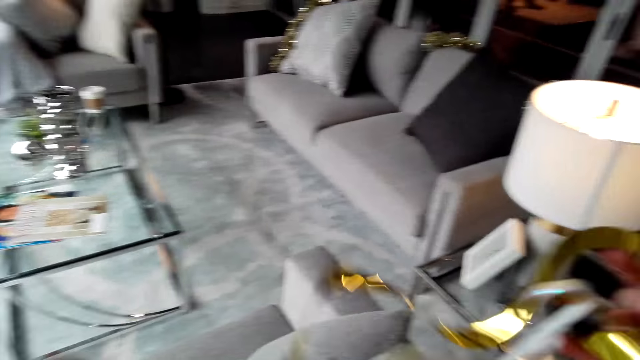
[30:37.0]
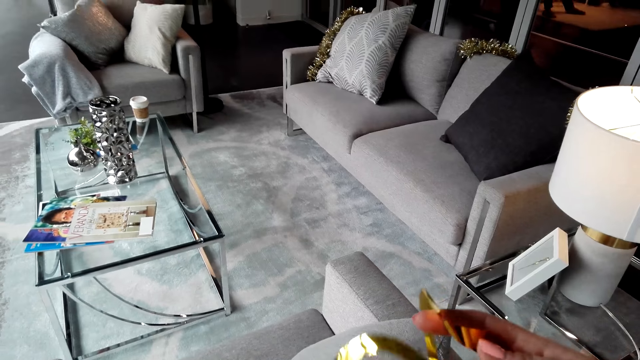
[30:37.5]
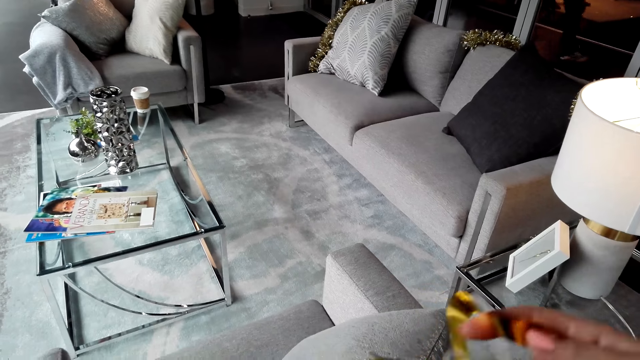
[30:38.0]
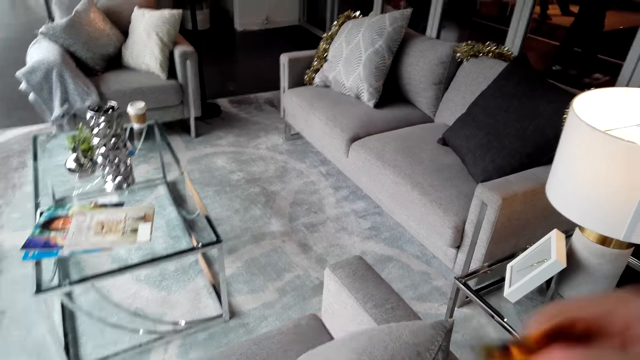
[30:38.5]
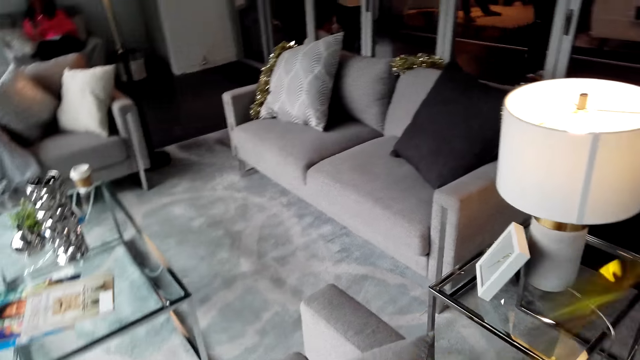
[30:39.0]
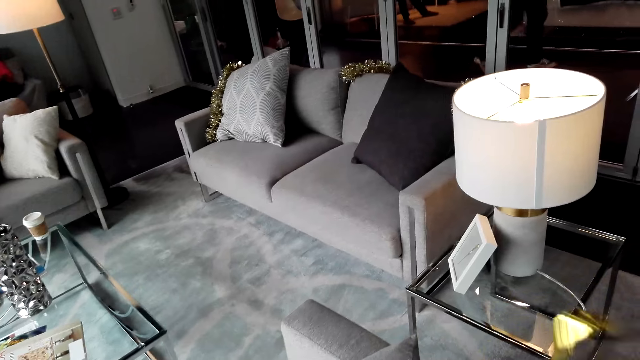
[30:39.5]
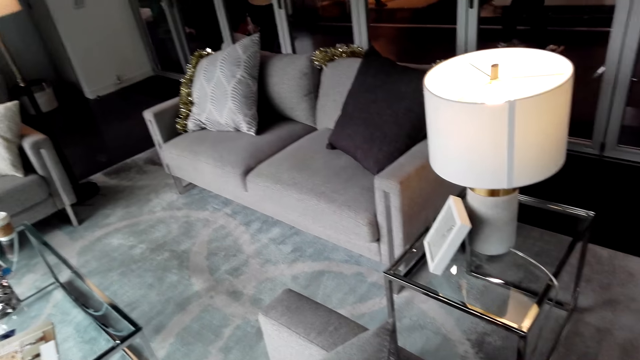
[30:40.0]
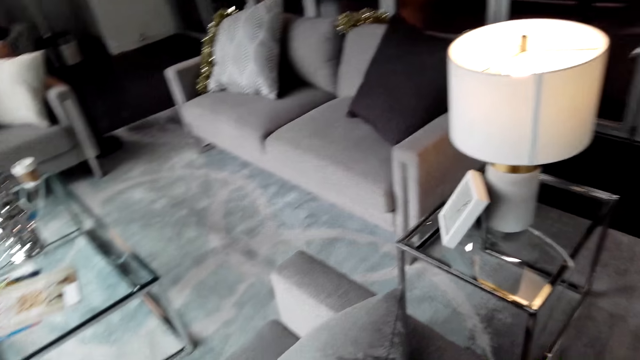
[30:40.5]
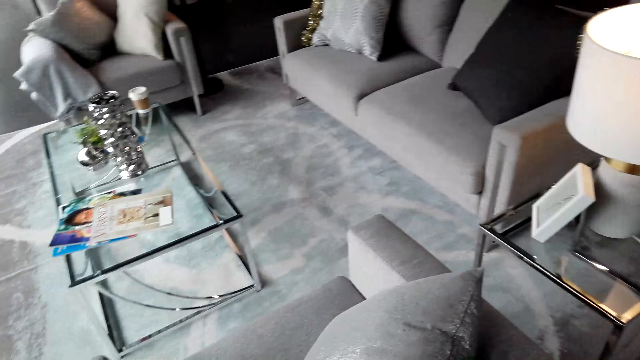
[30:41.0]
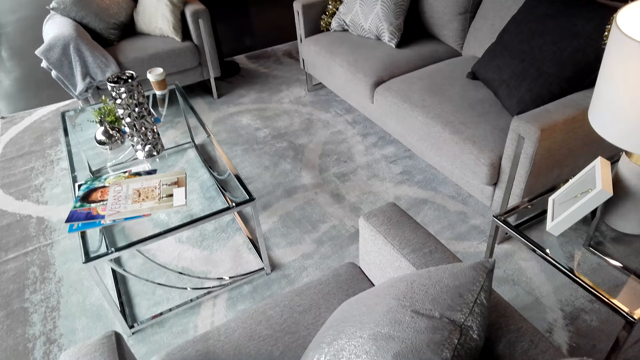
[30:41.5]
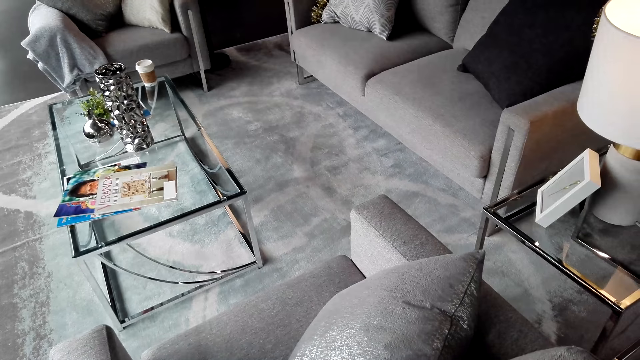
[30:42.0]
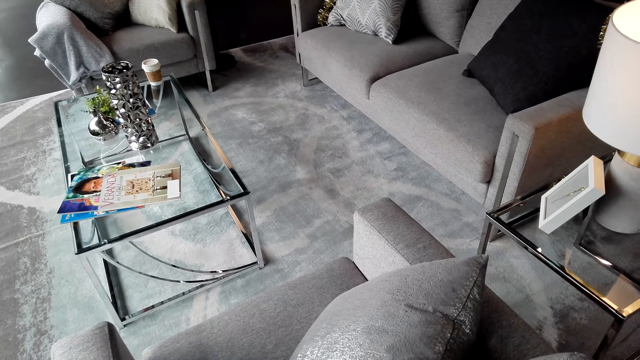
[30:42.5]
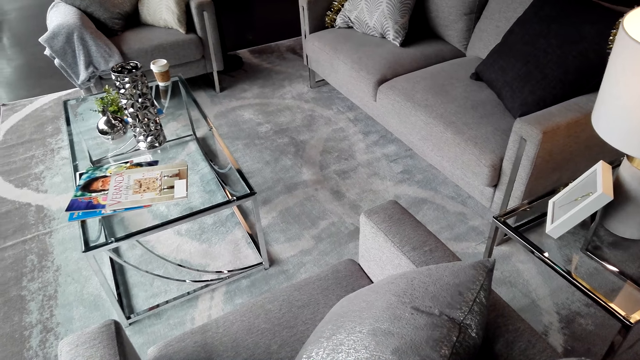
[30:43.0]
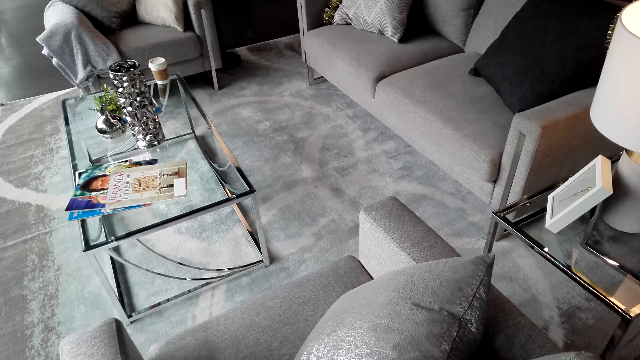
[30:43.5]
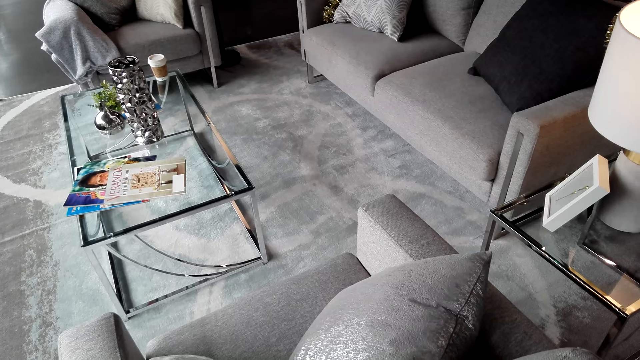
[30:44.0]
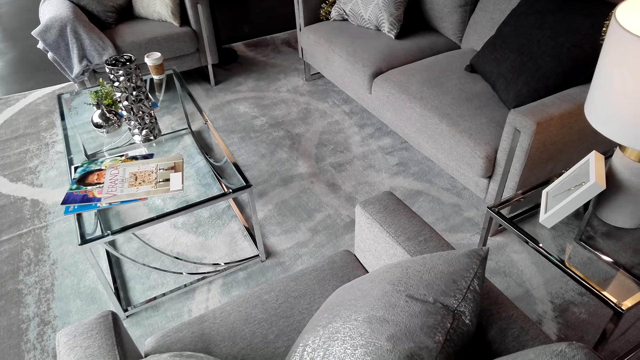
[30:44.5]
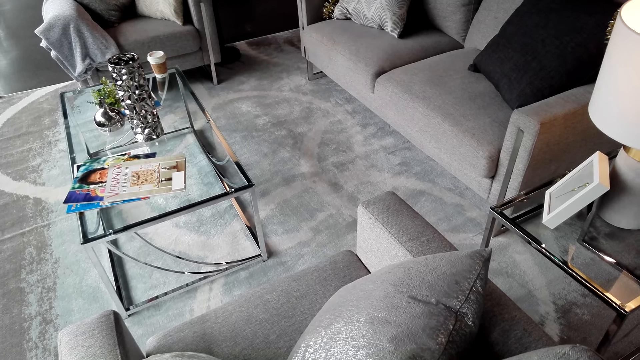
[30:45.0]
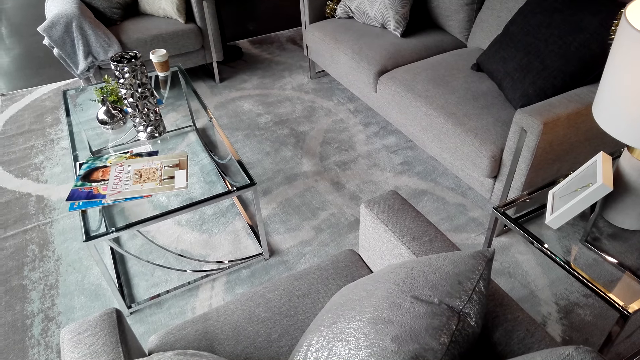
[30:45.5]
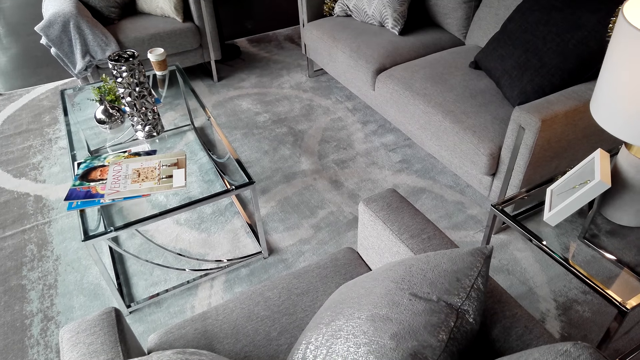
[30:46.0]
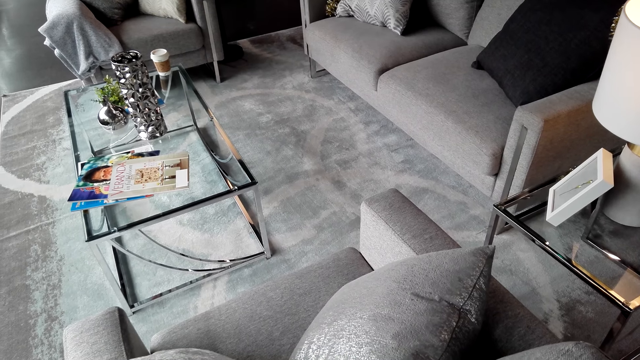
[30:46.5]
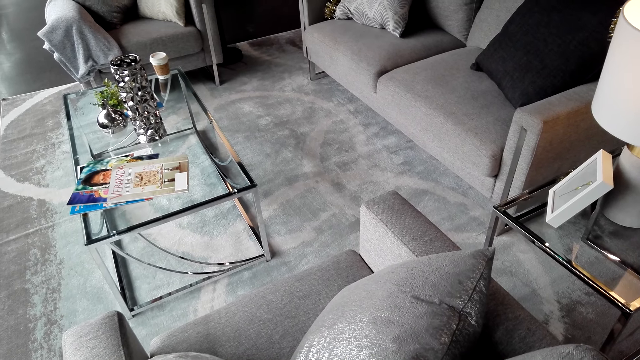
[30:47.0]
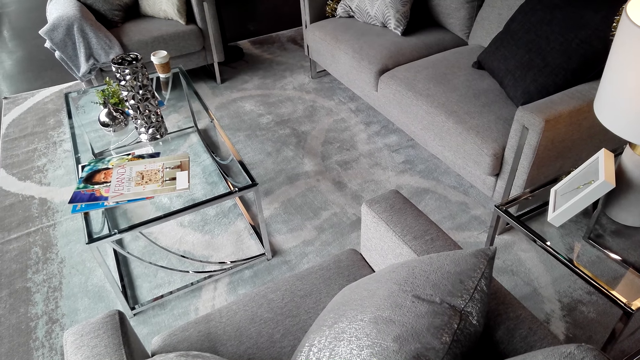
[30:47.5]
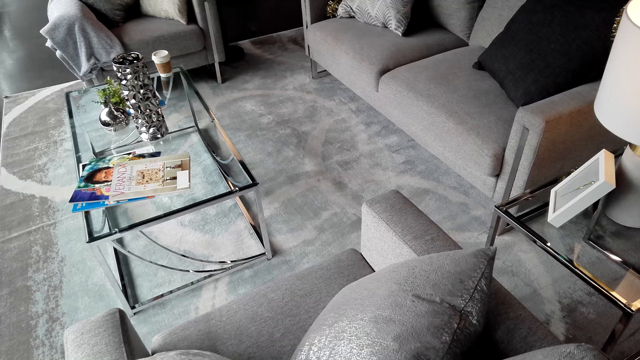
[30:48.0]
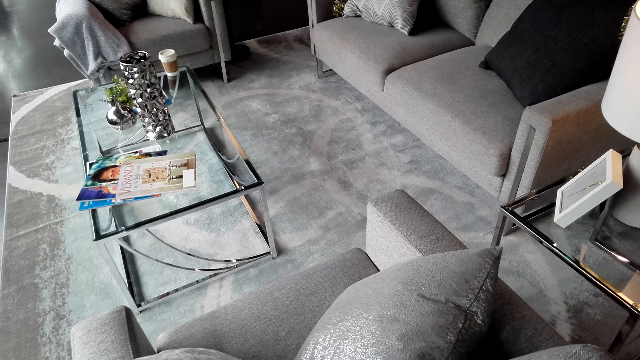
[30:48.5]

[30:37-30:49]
The camera wearer stops walking. They straighten a decorating item.

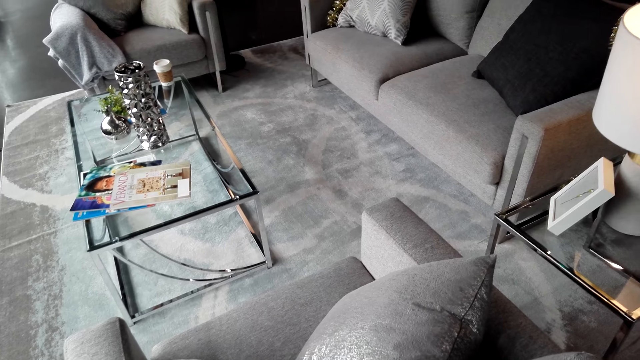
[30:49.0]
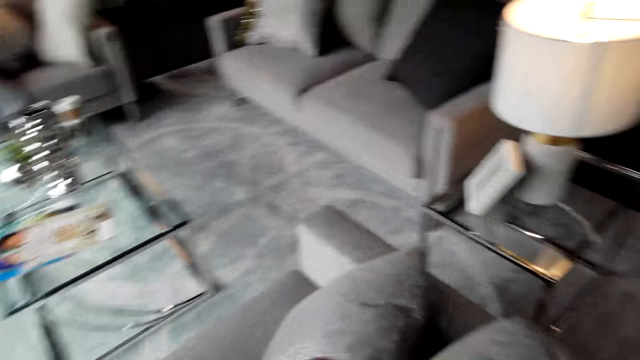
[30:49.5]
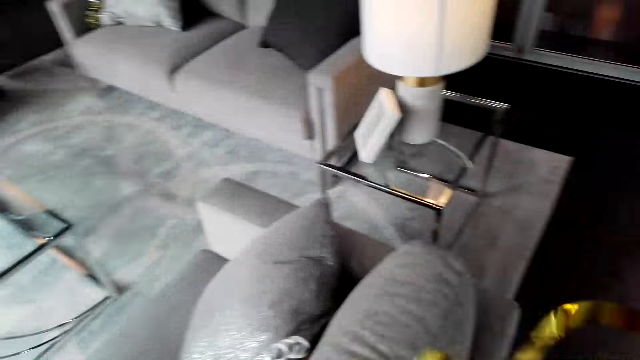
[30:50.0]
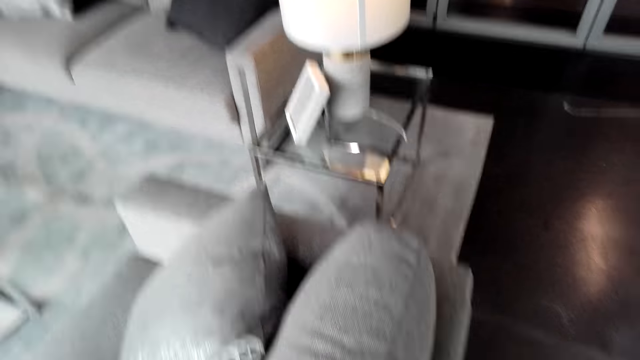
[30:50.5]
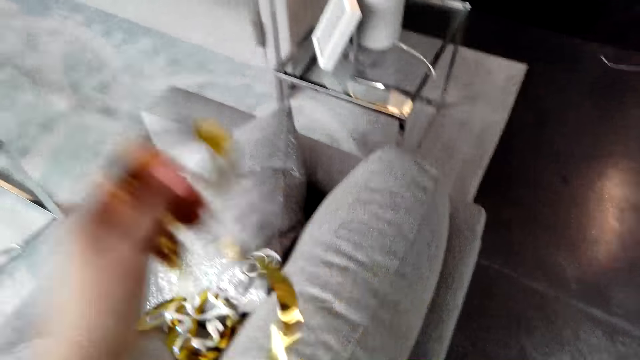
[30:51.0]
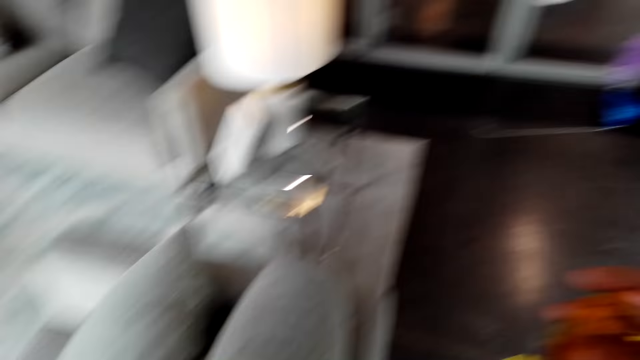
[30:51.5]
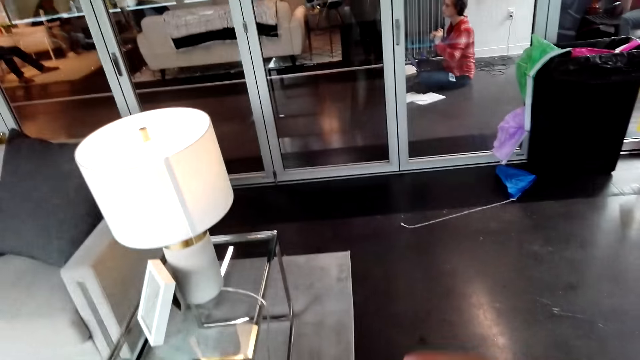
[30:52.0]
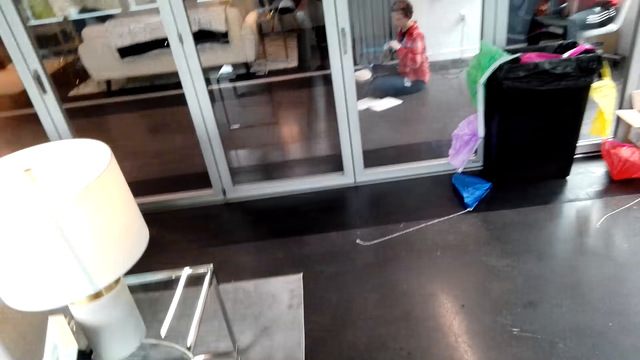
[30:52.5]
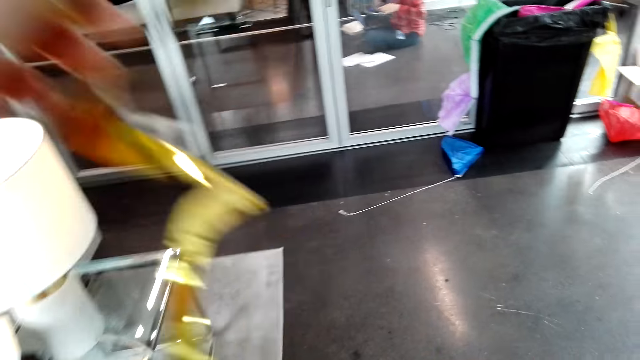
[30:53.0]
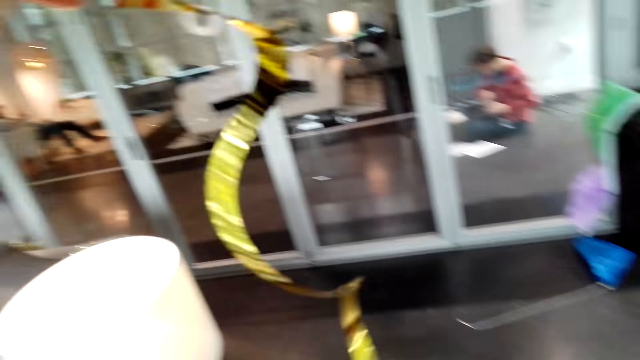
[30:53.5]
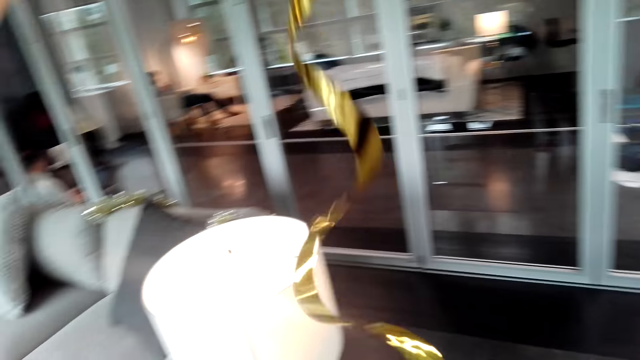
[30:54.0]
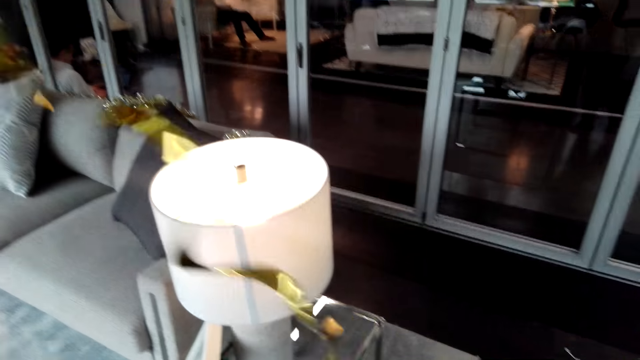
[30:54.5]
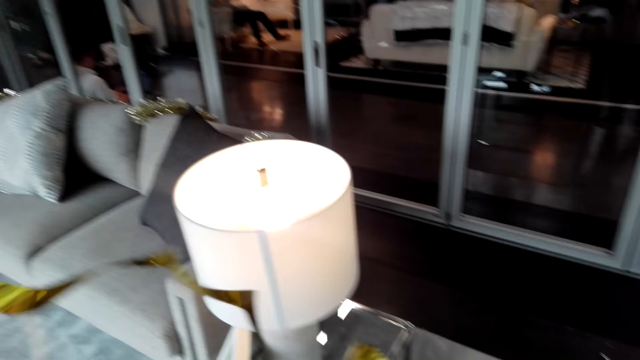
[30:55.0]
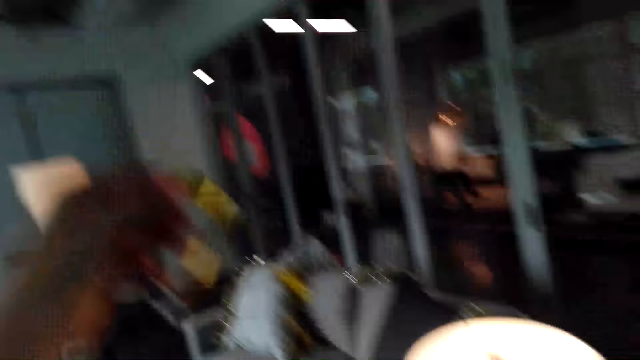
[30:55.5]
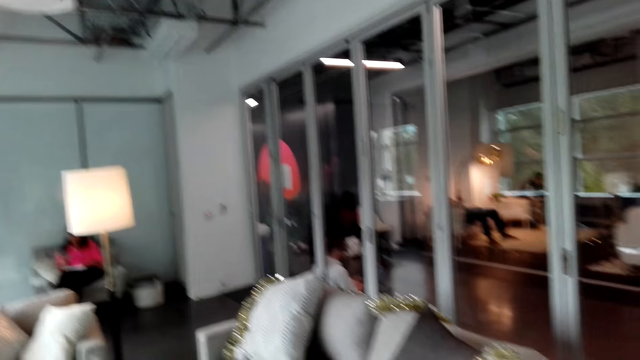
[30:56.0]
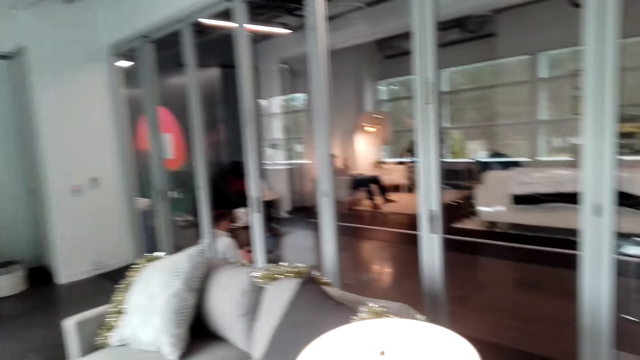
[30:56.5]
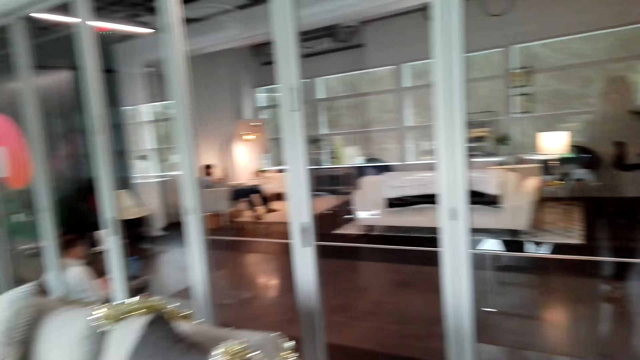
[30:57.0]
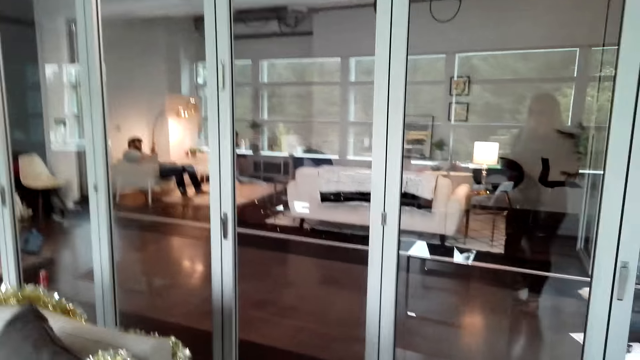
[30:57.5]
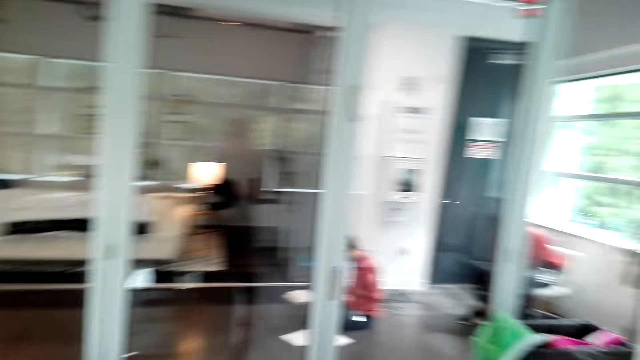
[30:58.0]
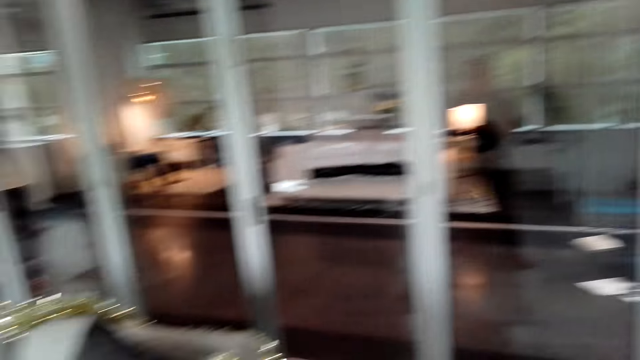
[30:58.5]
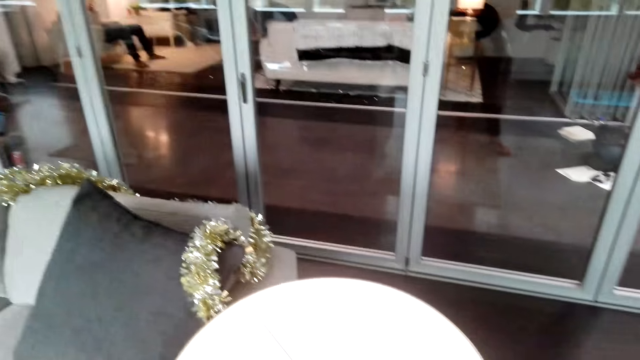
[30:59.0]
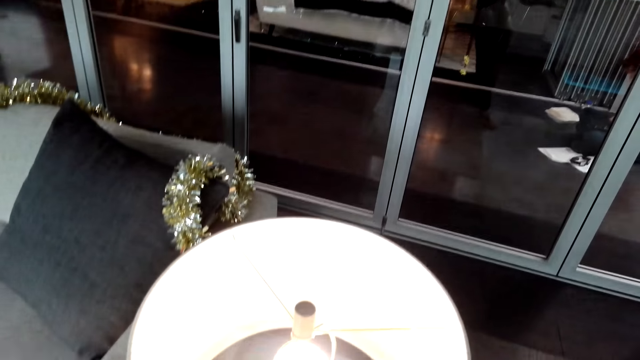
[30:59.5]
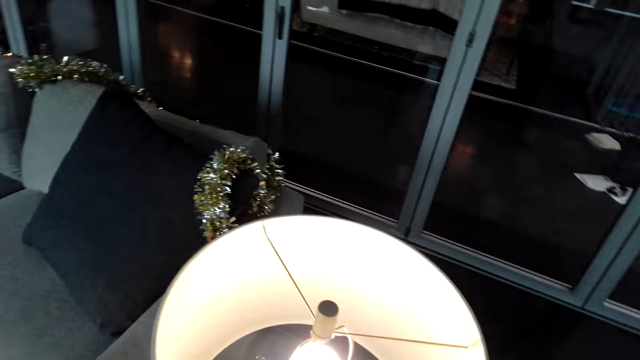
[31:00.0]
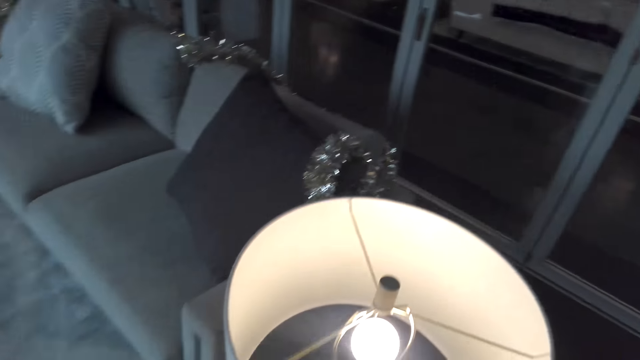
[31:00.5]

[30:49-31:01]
The camera wearer drops a decorating item on the couch. They walk.
